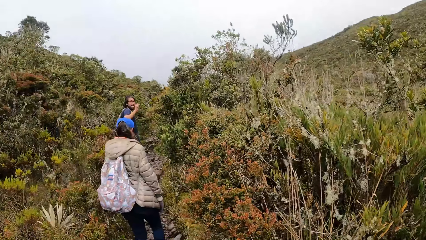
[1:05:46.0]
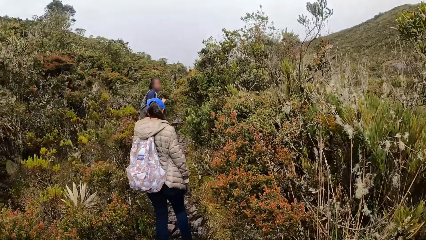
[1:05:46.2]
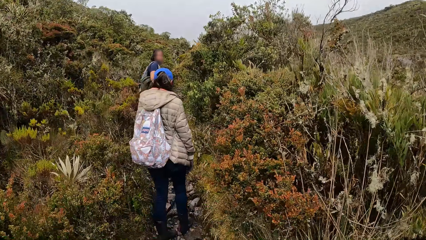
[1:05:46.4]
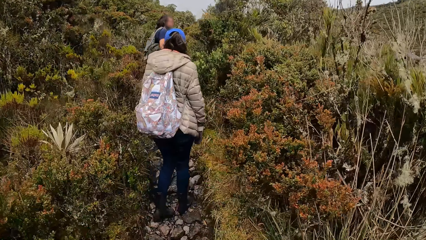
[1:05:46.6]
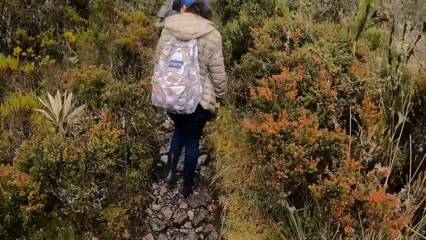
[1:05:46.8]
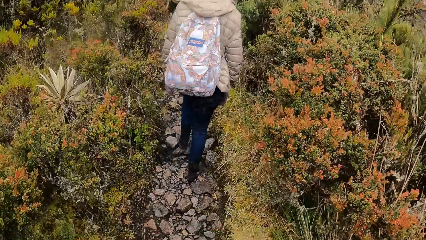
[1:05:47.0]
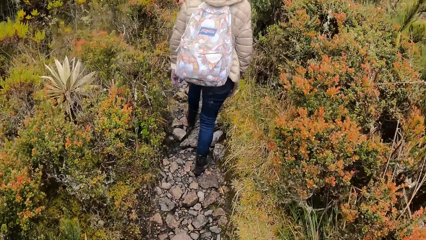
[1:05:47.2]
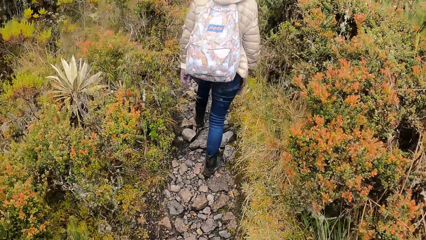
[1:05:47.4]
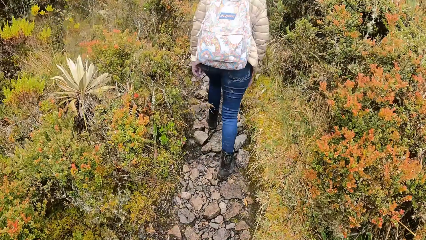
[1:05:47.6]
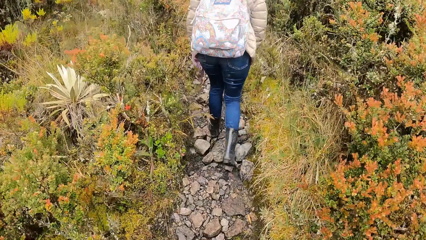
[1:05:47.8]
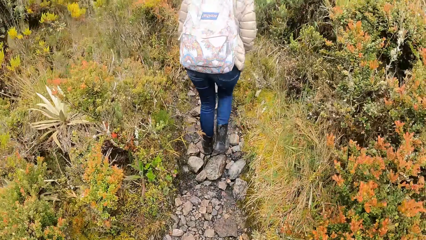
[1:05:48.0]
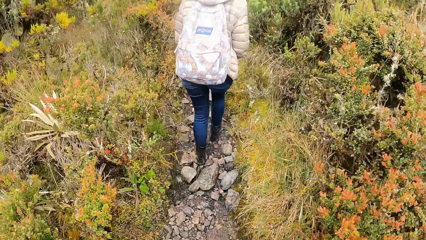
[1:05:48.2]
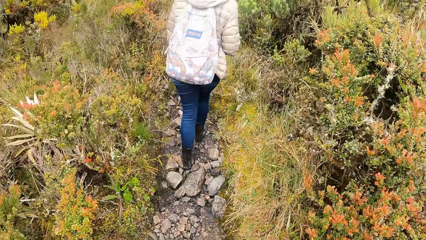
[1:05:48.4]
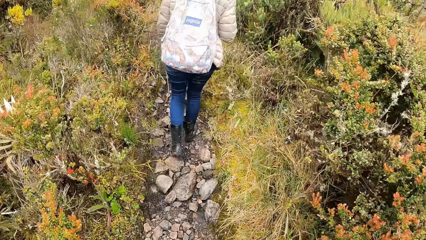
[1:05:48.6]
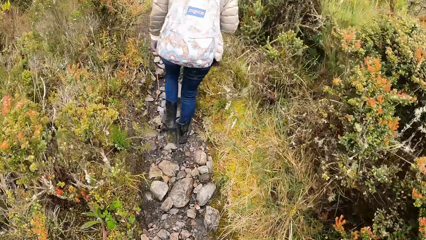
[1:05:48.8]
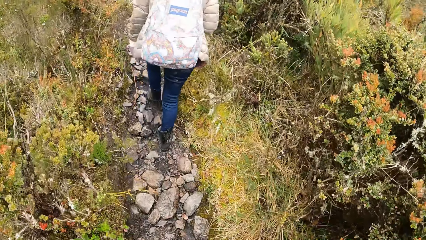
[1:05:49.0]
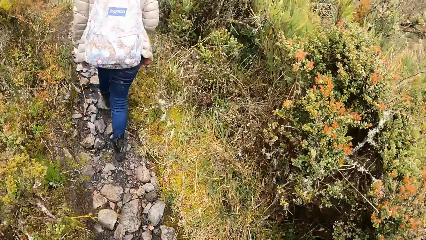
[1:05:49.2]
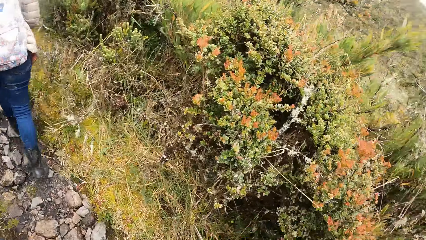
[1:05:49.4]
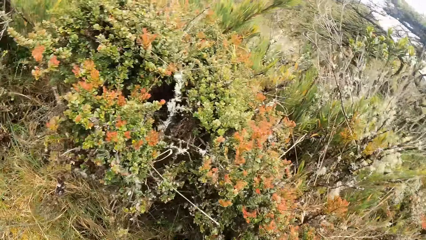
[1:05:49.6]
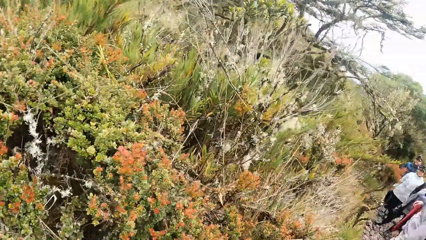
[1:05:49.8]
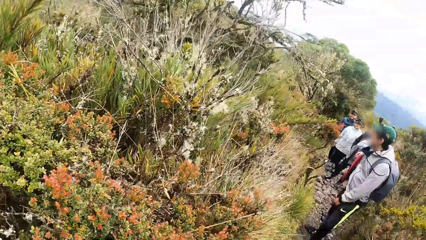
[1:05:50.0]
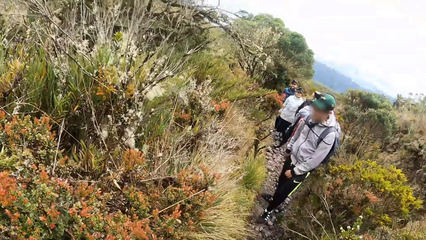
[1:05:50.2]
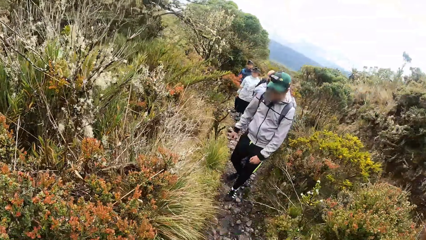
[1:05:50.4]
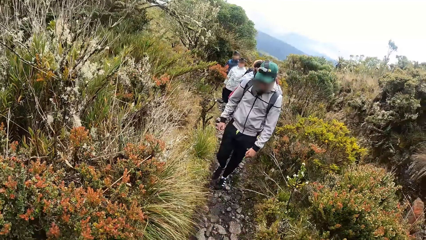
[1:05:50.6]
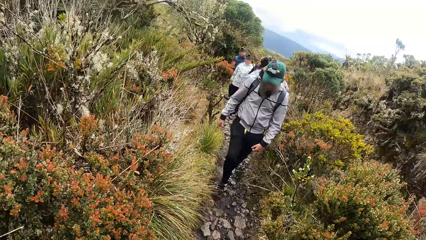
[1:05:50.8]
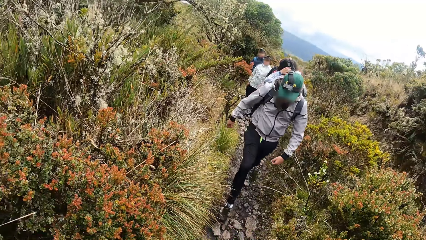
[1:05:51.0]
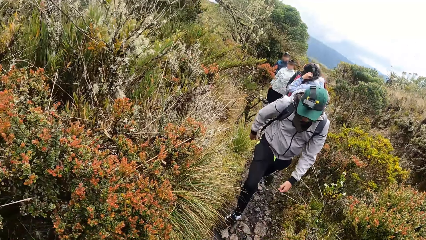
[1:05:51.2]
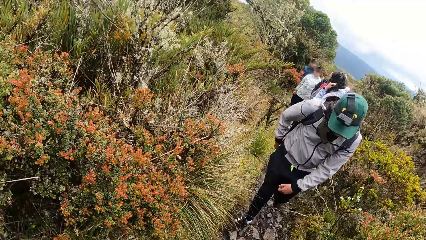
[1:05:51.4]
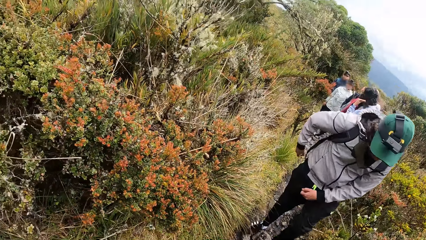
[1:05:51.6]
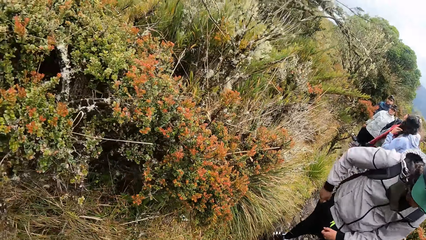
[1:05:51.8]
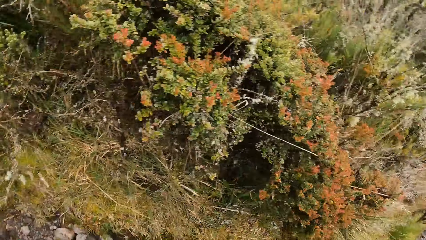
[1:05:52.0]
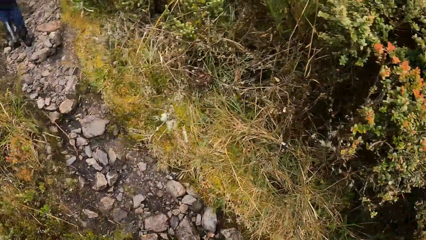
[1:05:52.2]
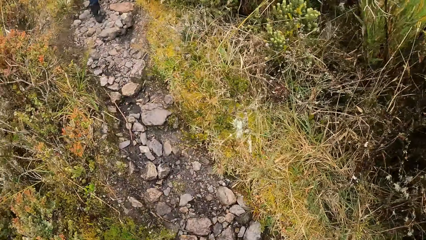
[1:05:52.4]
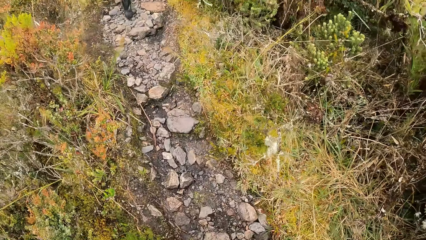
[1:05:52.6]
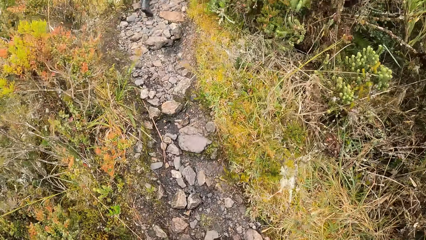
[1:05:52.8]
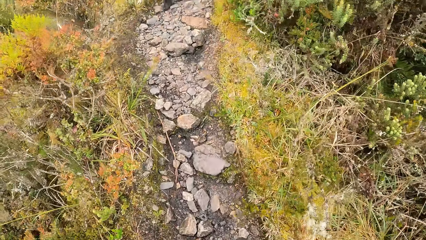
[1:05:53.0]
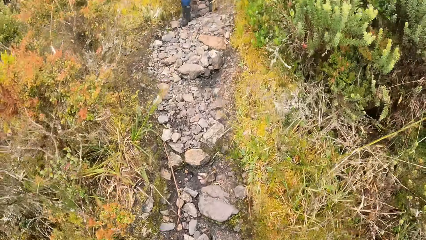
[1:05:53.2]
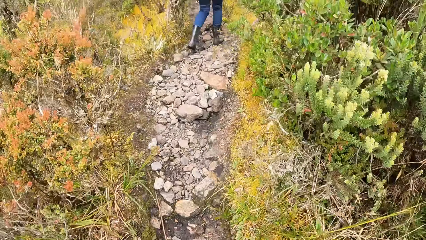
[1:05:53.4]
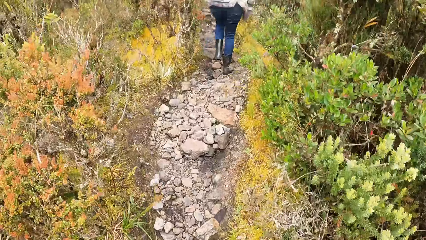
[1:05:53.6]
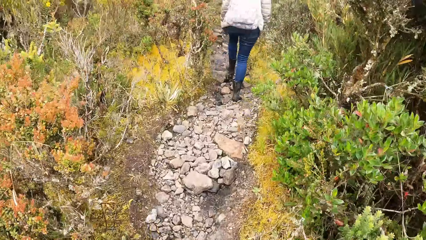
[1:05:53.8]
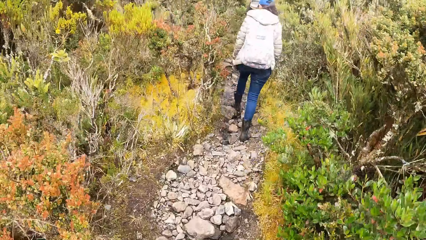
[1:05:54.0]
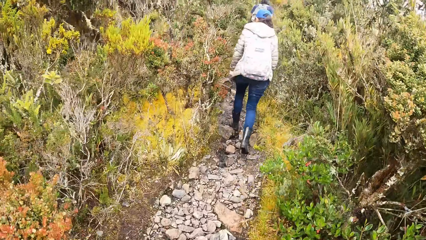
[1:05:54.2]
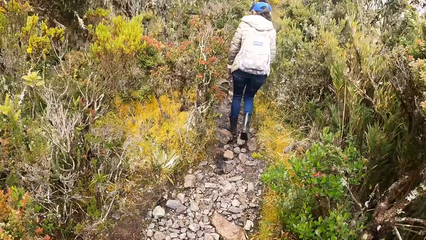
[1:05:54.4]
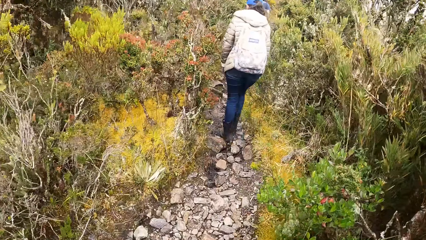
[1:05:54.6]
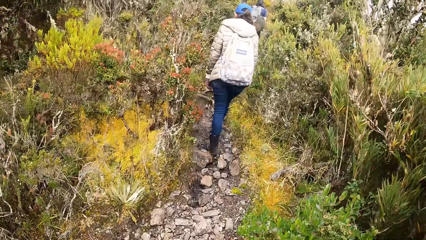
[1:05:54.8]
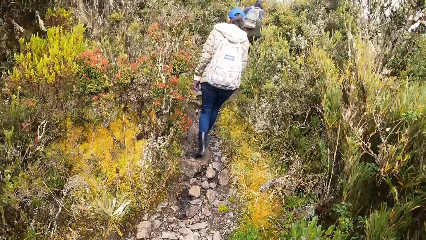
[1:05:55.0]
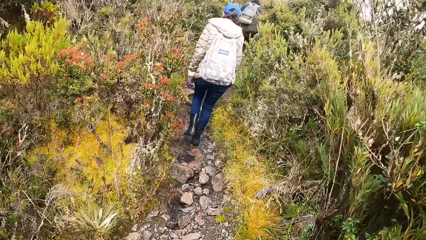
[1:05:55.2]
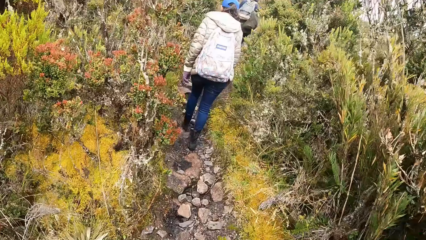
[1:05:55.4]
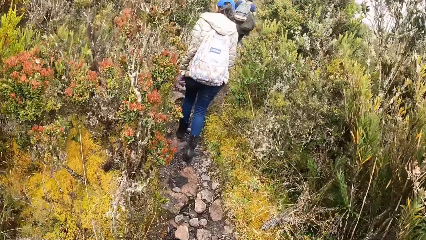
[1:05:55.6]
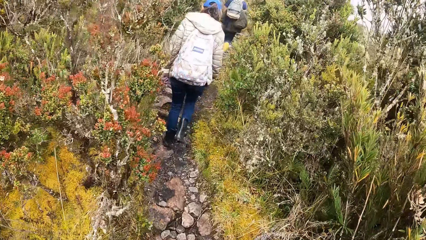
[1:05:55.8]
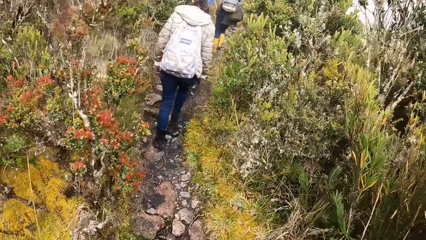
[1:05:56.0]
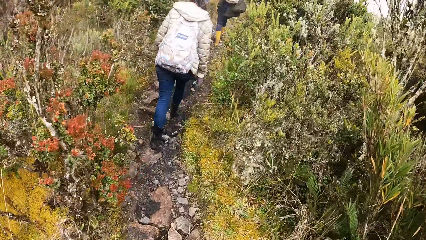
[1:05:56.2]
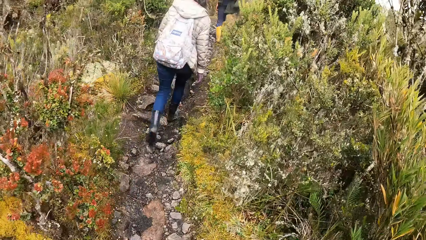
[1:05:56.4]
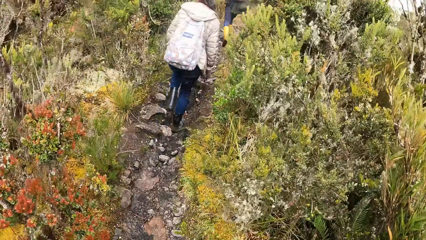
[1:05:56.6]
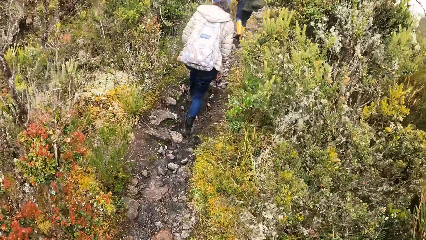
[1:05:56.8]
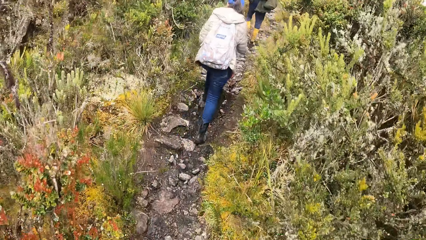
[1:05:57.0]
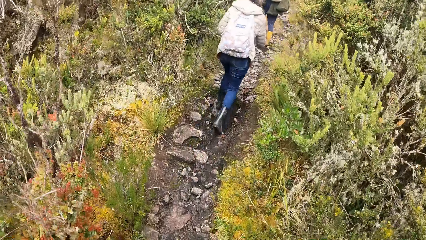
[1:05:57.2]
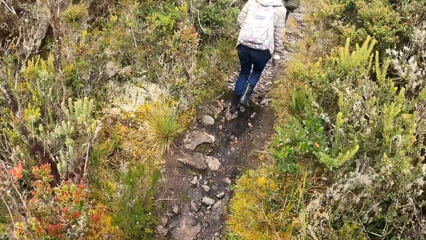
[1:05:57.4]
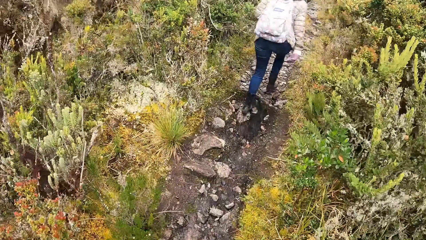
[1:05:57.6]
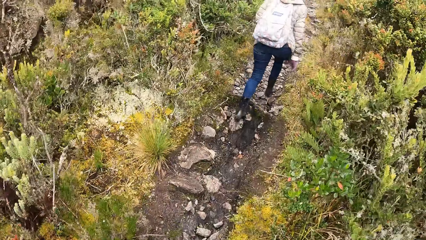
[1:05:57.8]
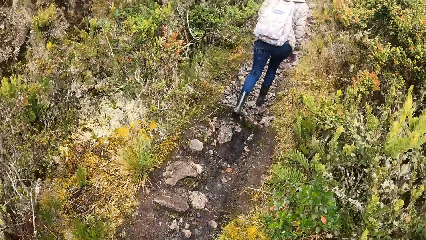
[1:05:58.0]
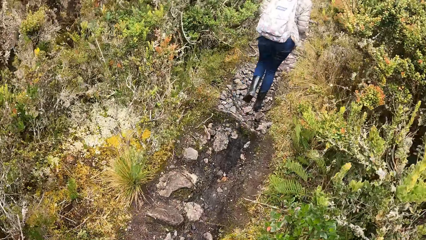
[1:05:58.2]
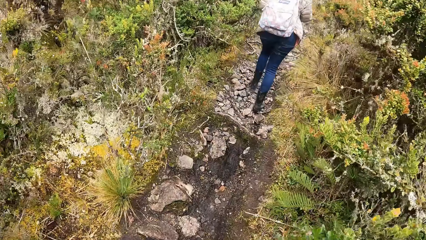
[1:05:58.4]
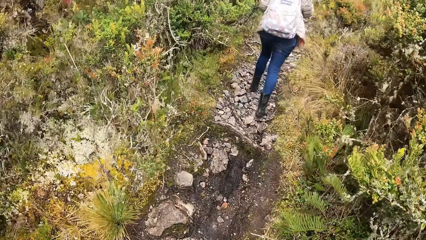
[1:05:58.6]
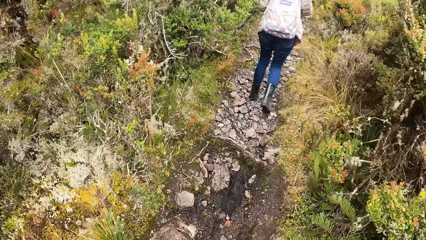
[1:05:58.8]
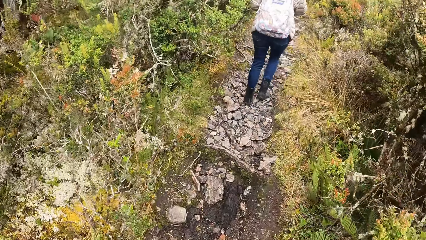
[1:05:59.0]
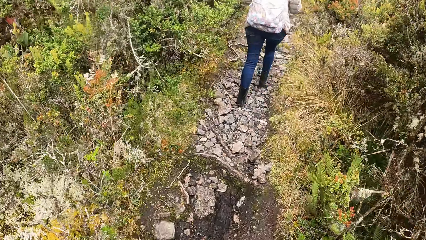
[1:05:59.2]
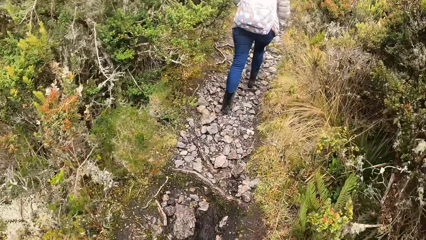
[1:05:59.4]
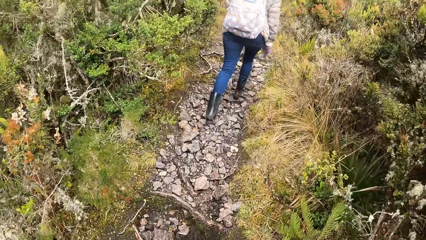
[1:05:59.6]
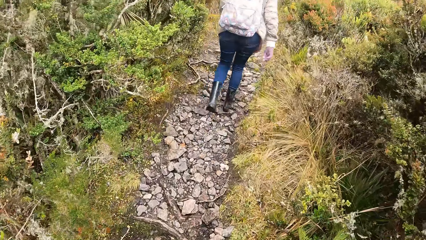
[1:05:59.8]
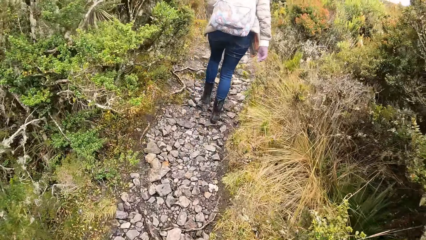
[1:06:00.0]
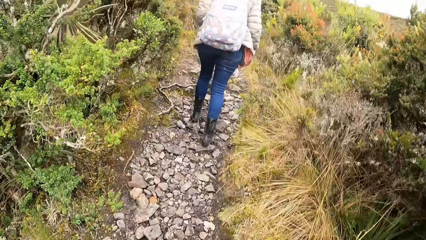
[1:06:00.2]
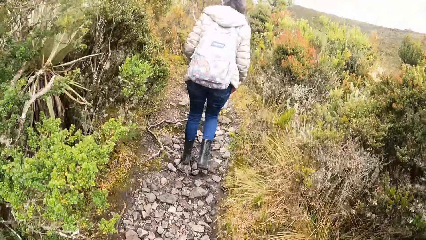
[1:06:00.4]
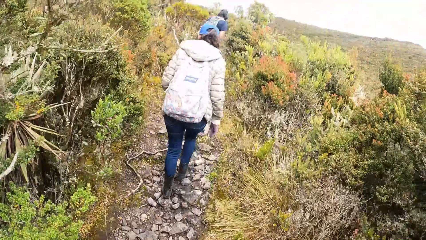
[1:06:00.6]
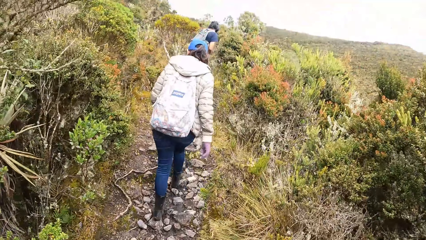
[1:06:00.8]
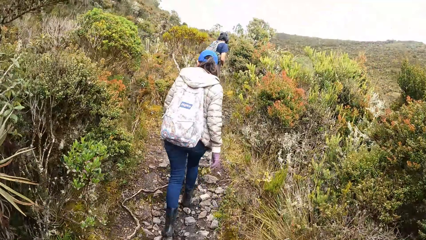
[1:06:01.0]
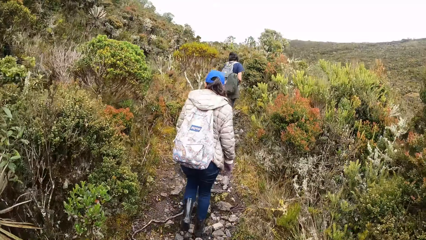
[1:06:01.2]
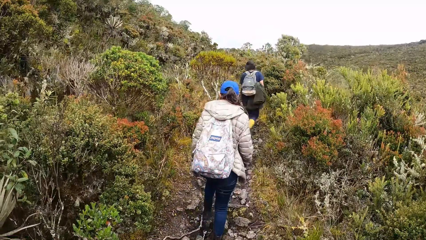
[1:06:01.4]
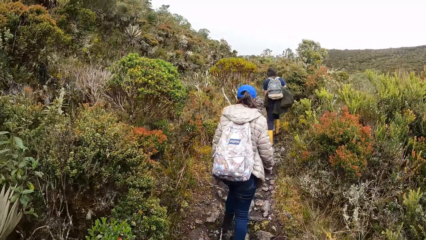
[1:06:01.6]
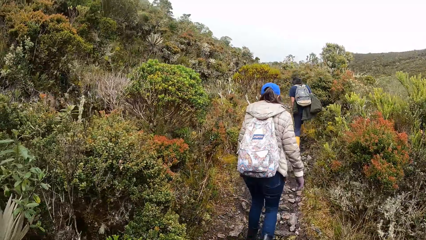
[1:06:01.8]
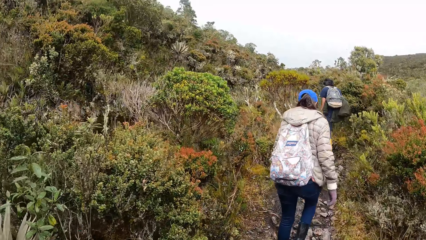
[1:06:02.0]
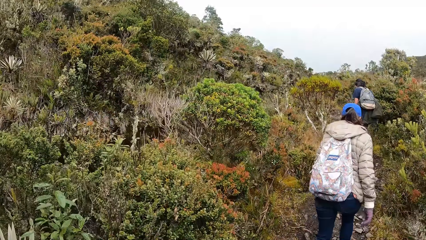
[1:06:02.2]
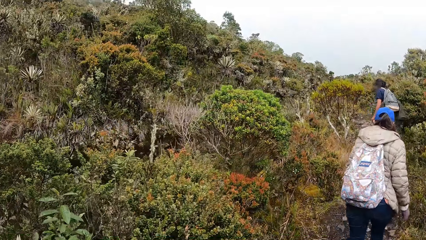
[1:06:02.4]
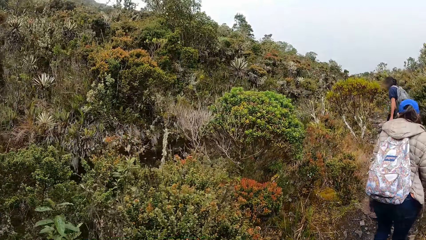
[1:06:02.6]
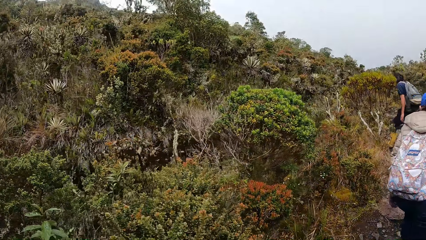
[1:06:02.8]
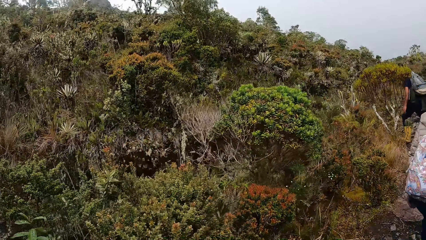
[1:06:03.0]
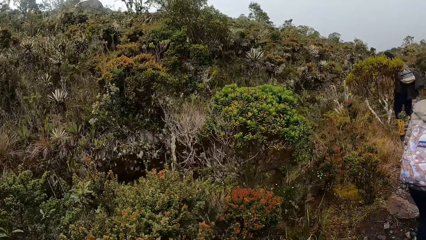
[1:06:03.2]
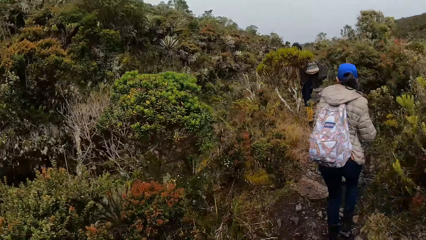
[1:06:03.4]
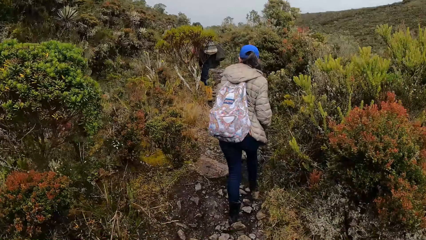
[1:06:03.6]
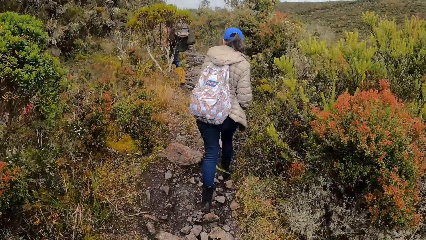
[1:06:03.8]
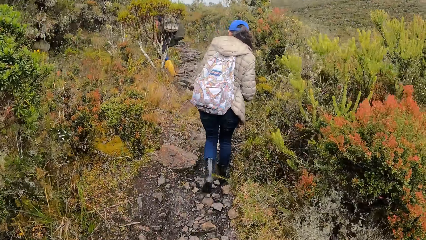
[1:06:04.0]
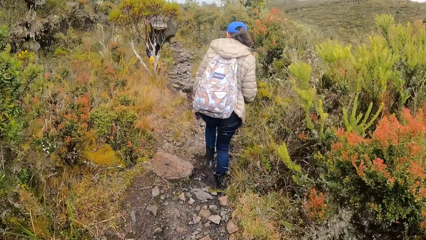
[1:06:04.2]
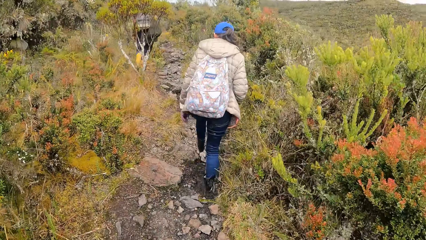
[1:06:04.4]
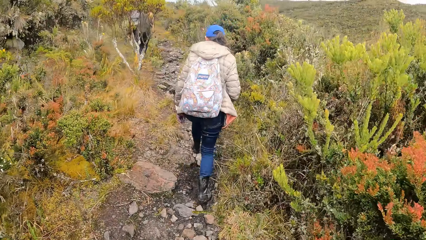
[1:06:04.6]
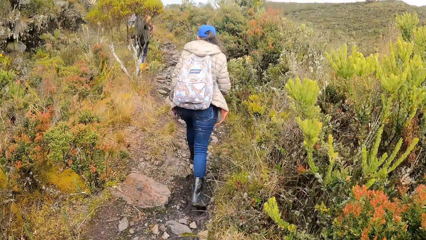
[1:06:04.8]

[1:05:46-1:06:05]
The camera wearer looks at the man. They walk behind the woman along the pathway of the forest. They turn back. They turn to the front. They walk behind the woman. The man walks along the pathway of the forest.
